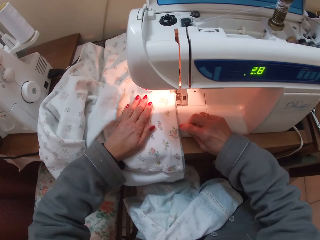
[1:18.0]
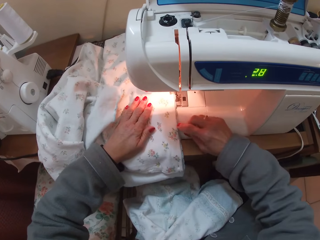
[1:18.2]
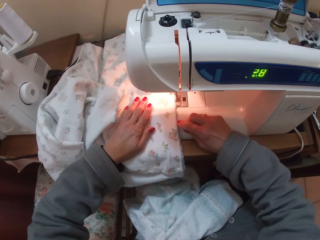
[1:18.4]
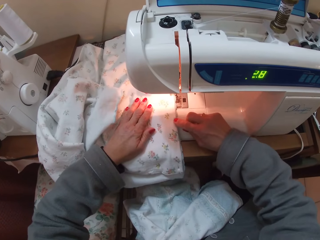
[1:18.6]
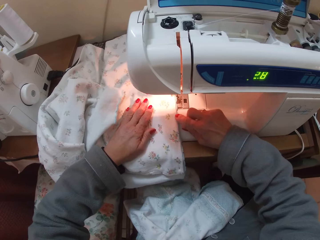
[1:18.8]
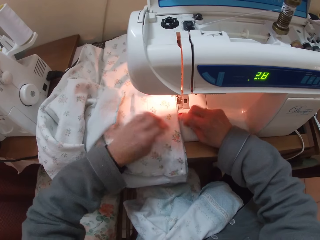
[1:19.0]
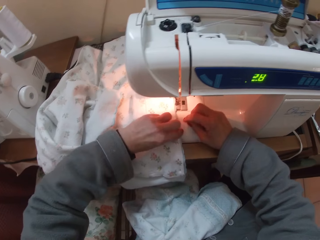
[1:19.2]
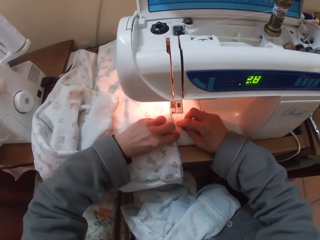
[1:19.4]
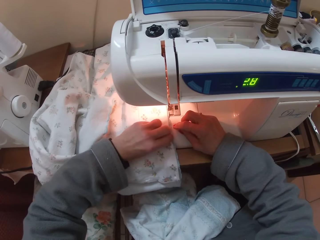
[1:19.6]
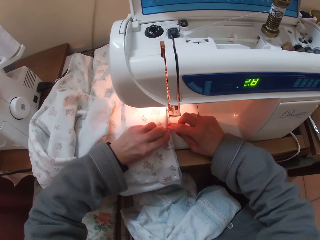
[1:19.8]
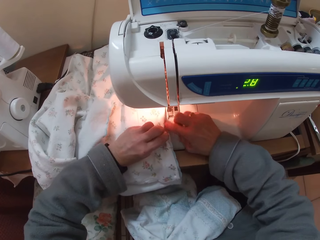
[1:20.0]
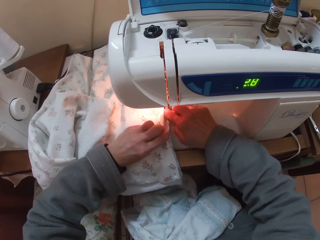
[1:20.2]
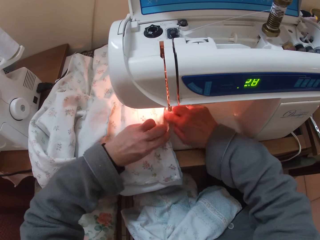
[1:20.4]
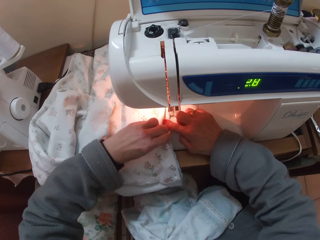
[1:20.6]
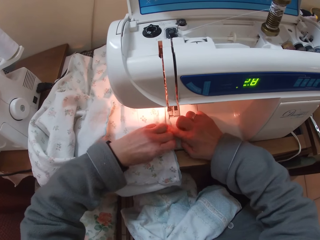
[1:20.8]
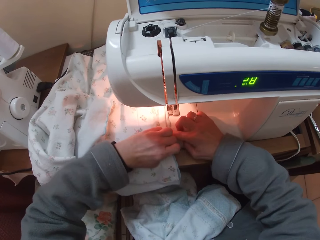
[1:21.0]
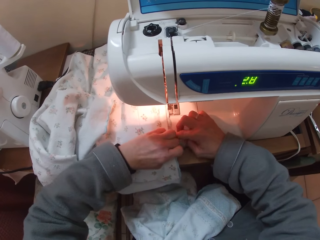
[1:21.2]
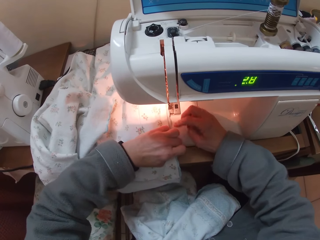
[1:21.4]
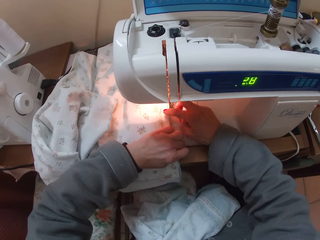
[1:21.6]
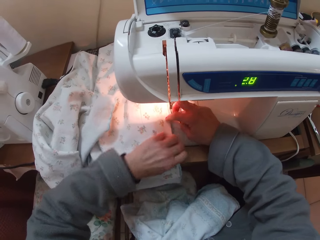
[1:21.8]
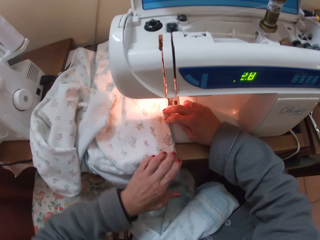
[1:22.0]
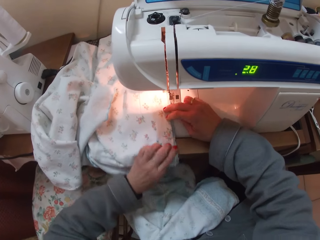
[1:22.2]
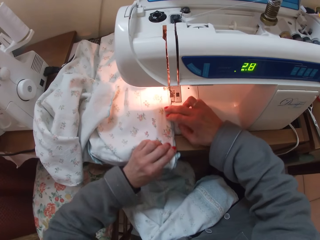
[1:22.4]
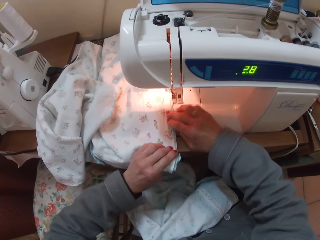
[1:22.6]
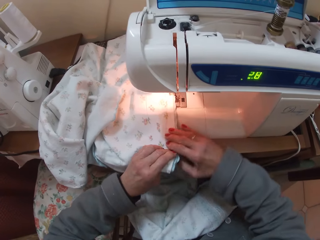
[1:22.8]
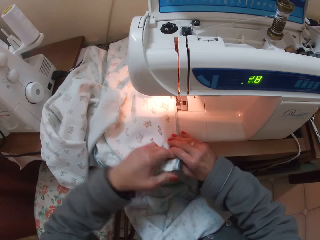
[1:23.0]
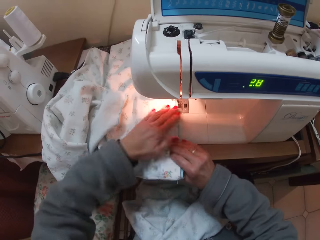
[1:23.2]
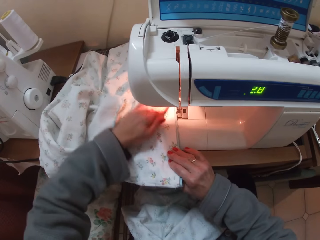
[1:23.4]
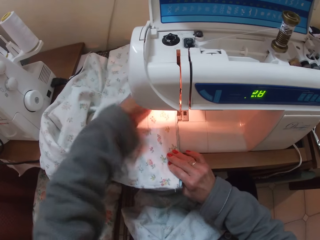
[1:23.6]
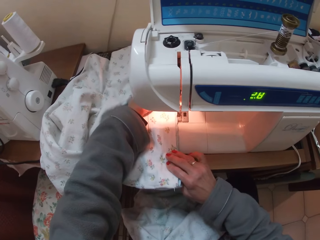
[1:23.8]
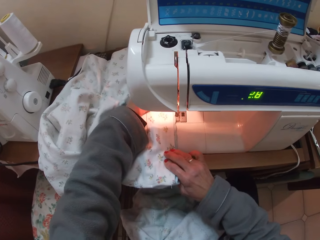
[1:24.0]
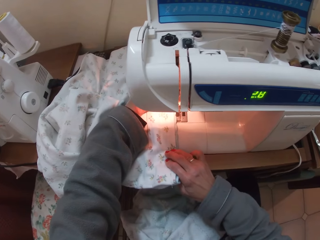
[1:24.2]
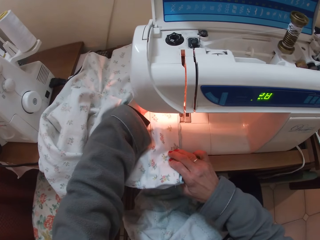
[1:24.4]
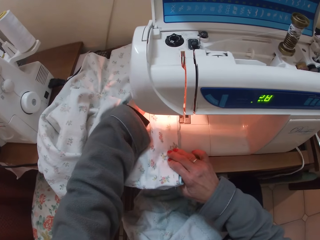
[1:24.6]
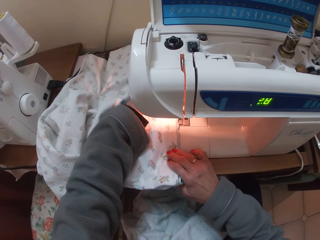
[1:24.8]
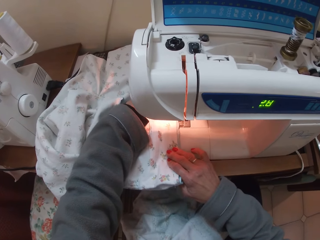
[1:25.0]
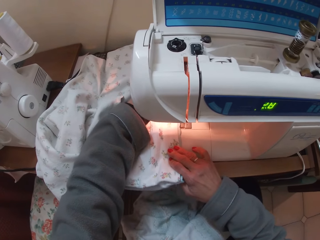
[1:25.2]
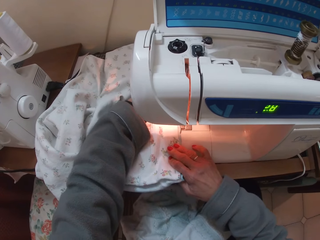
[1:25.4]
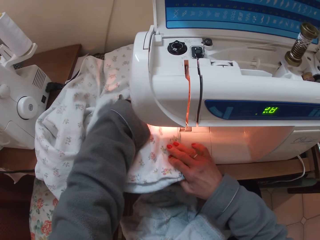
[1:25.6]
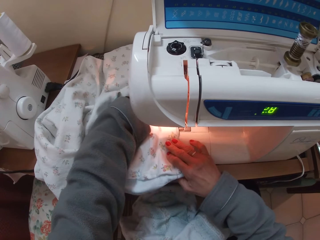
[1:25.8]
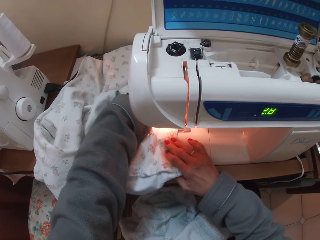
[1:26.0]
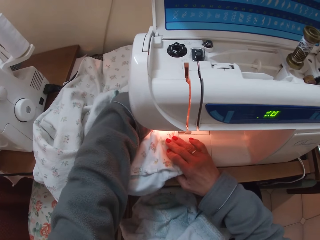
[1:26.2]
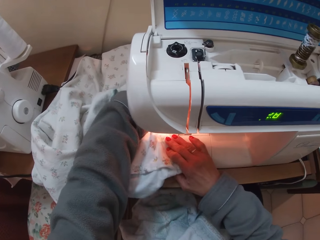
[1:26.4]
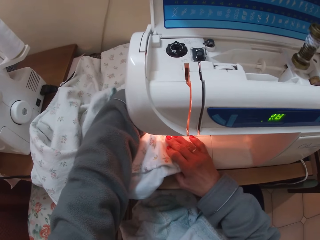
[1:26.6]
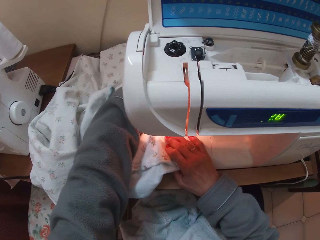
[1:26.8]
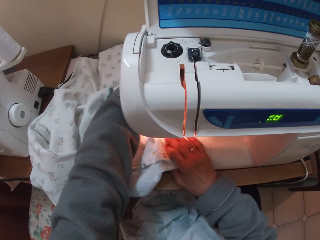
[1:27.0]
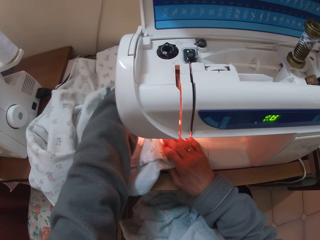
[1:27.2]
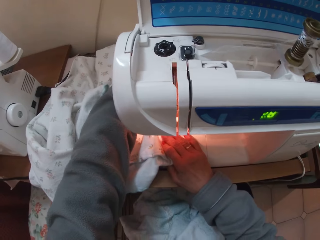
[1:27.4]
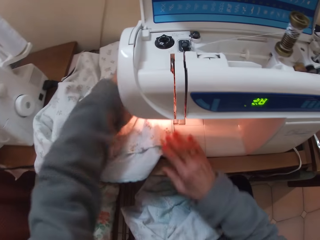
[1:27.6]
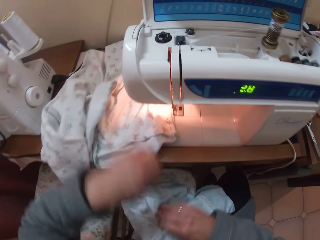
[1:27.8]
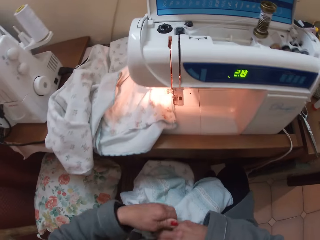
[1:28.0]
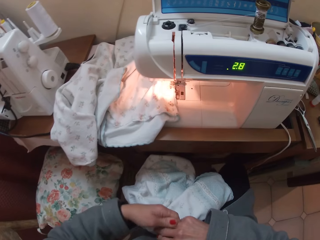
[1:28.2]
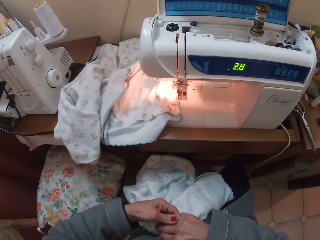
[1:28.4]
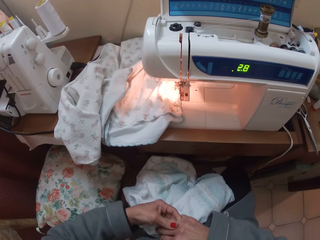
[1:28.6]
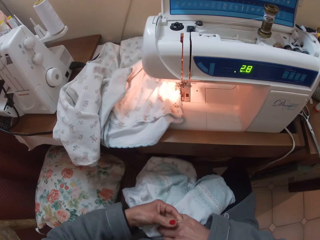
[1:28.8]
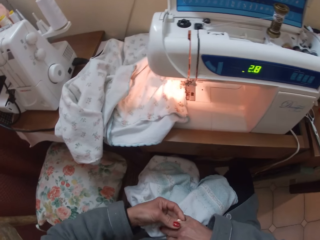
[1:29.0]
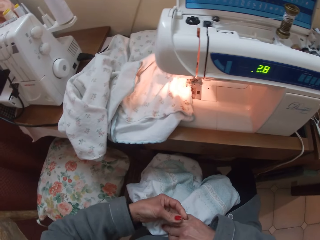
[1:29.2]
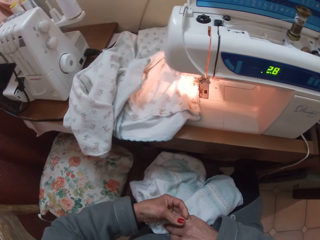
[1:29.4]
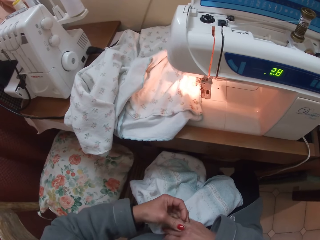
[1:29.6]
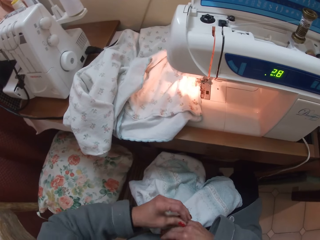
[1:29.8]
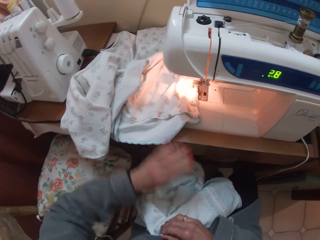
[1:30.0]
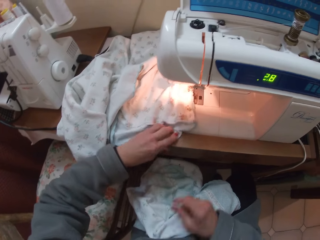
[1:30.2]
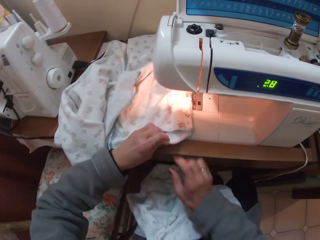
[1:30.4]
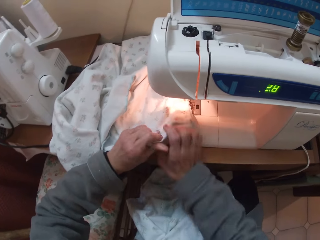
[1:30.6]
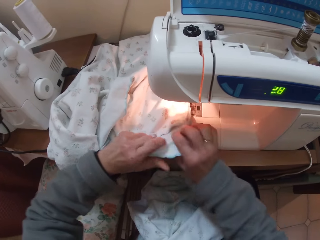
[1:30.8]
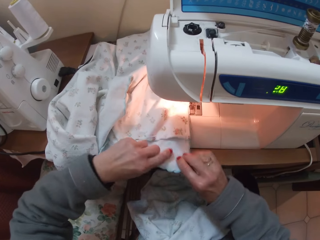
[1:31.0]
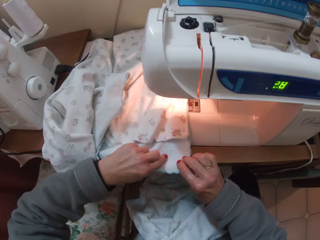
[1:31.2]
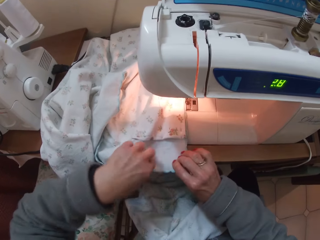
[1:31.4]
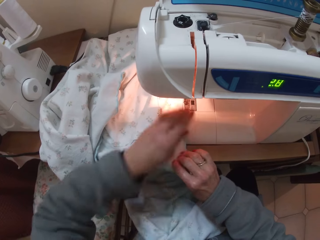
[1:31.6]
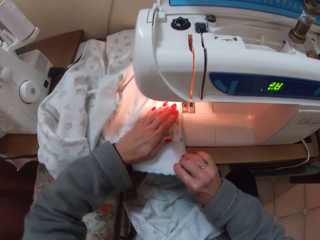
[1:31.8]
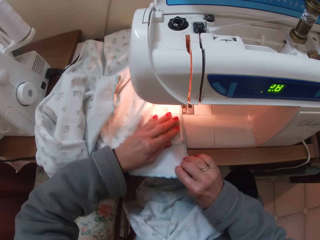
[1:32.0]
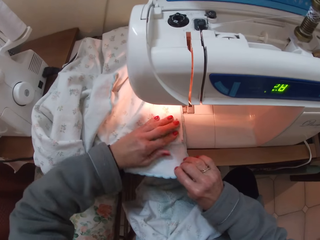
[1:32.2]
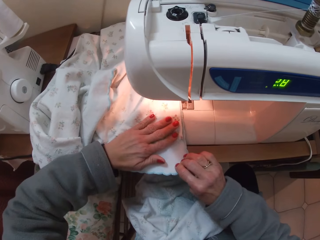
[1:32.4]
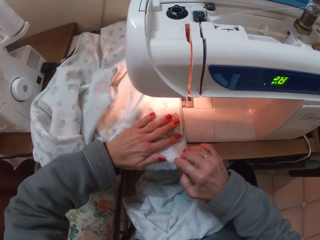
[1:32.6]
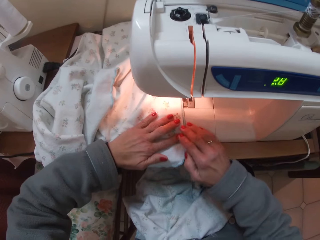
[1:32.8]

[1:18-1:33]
The camera wearer adjusts the hem of the cloth with her hand. She sews the cloth with the sewing machine. She removes her hand from the cloth. She touches her ring. She adjusts the ring with her other hand. She adjusts the cloth on the sewing machine.

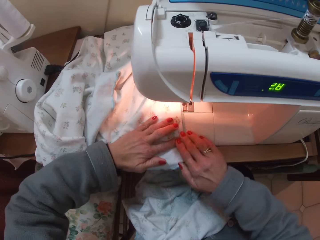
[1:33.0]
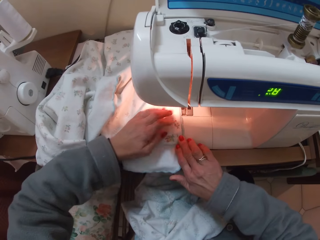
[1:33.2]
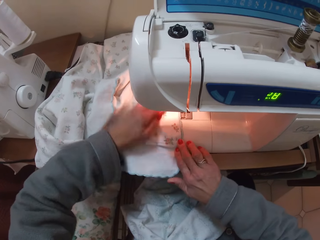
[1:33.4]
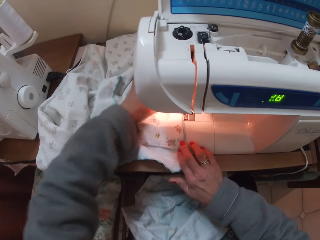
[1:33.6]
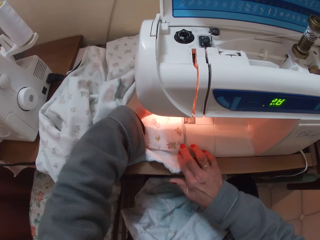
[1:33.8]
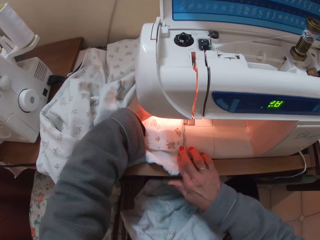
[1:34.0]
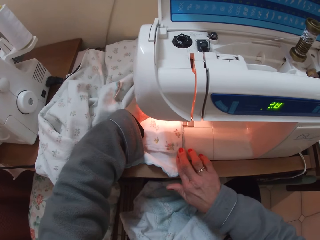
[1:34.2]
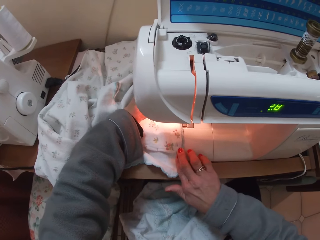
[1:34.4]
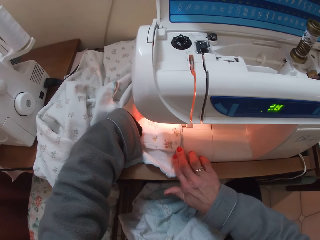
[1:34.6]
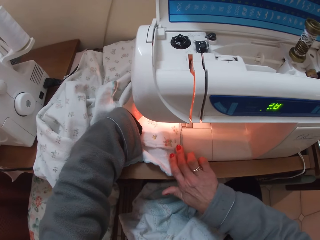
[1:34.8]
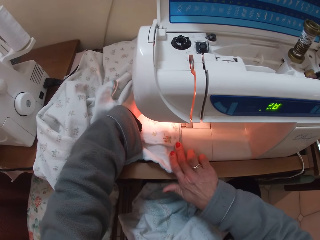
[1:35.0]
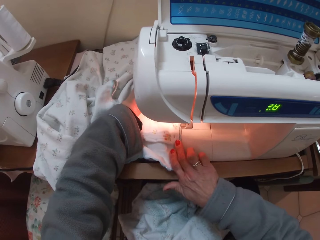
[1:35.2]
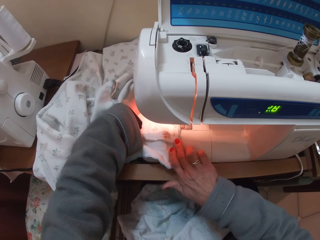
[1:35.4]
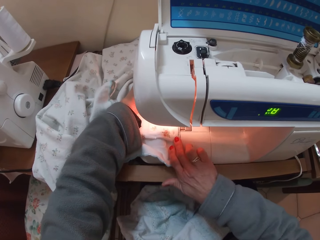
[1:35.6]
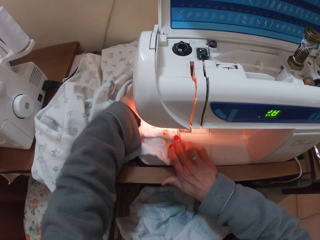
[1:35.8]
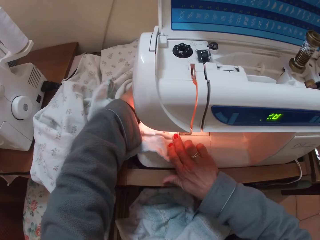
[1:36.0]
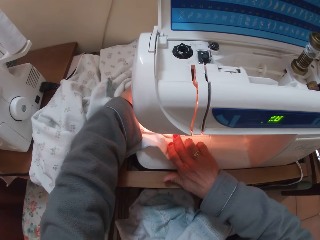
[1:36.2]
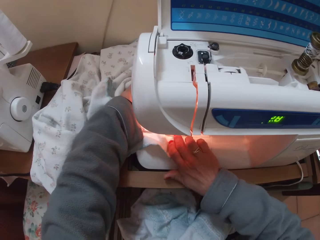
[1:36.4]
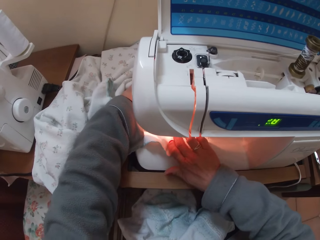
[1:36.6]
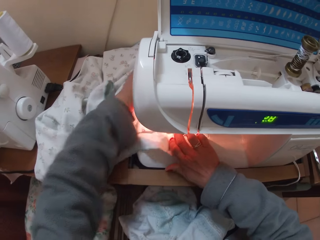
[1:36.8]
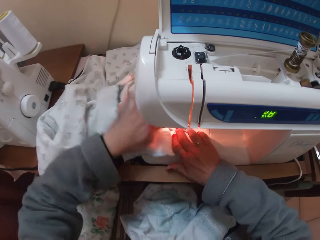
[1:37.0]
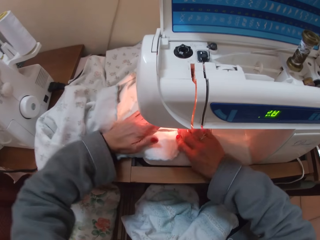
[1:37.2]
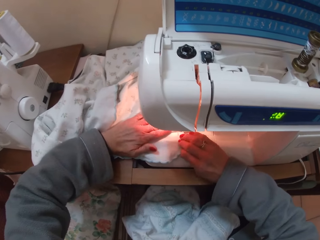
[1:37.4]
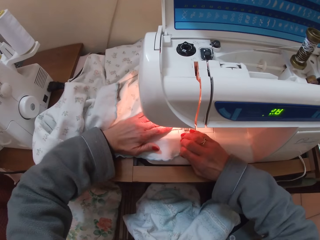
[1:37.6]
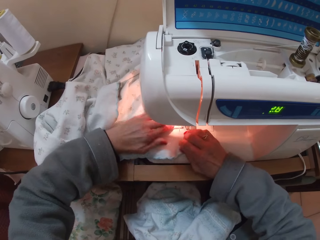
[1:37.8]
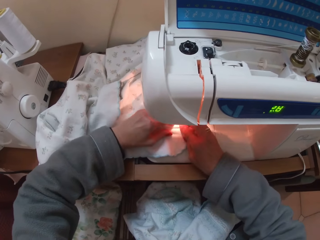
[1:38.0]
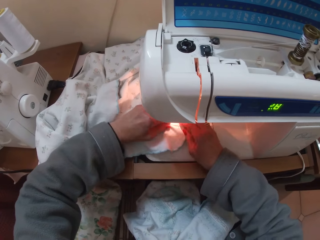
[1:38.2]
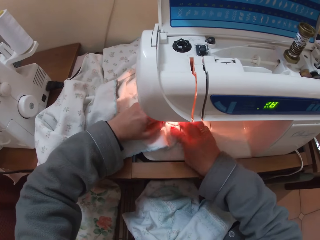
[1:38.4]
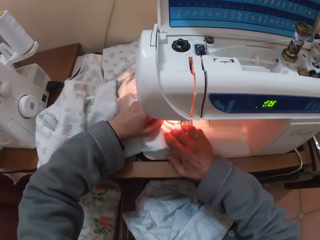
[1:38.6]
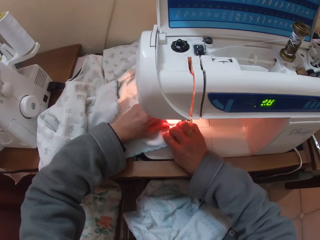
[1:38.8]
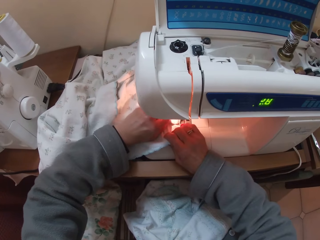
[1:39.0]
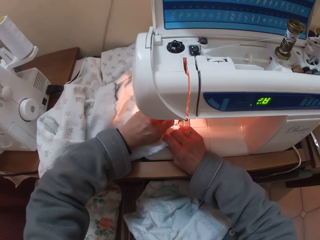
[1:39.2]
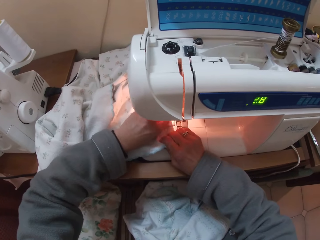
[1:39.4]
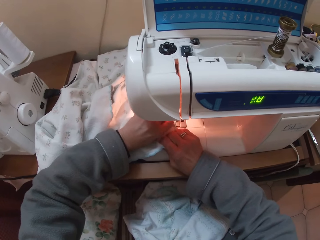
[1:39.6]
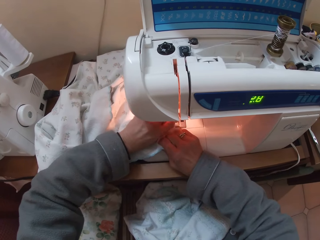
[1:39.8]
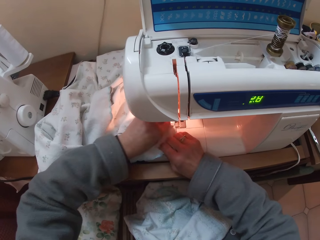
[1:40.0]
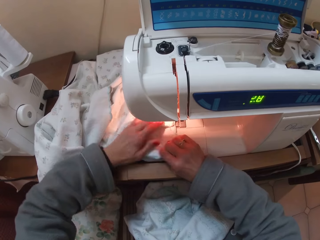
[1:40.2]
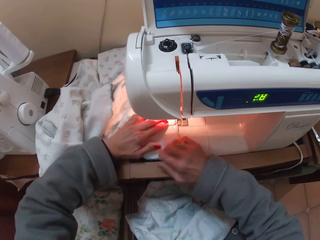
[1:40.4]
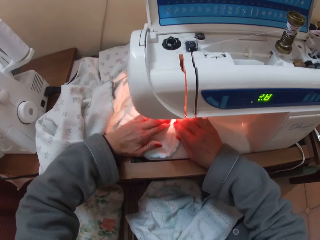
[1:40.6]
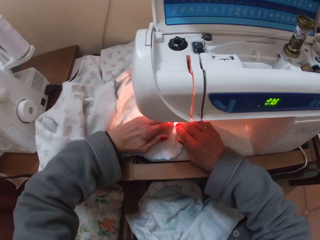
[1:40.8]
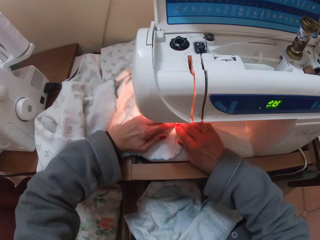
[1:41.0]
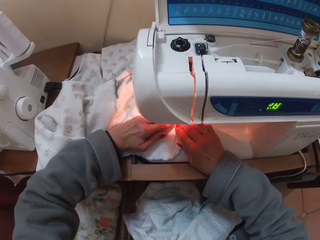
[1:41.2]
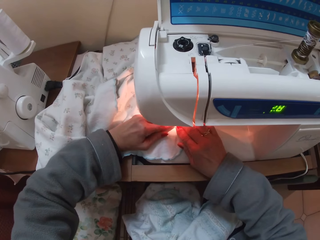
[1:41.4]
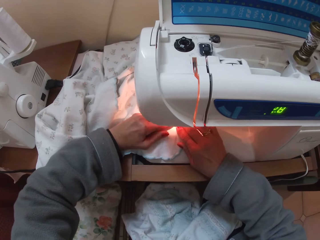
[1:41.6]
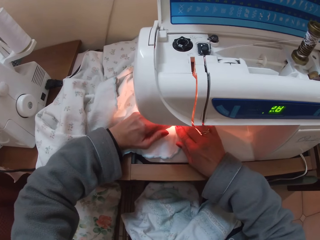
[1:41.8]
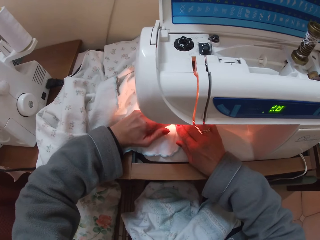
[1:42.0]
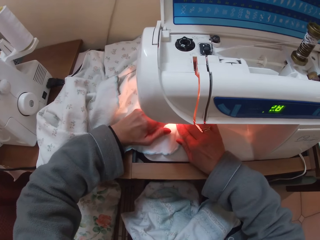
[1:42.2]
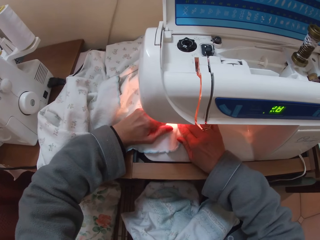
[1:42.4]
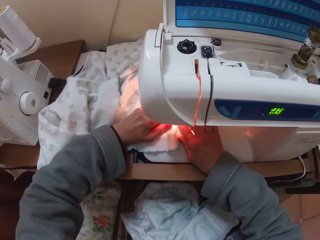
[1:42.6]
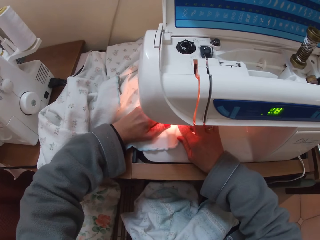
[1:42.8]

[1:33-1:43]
The camera wearer sews the cloth with the sewing machine.
